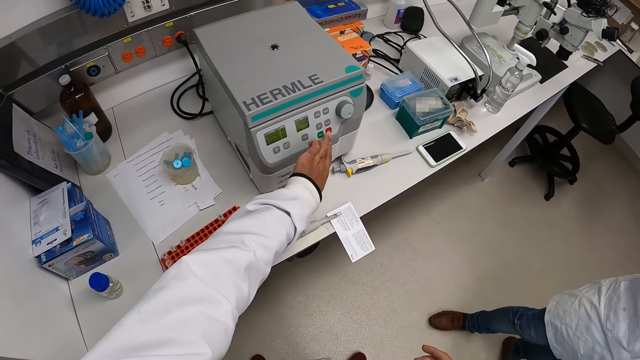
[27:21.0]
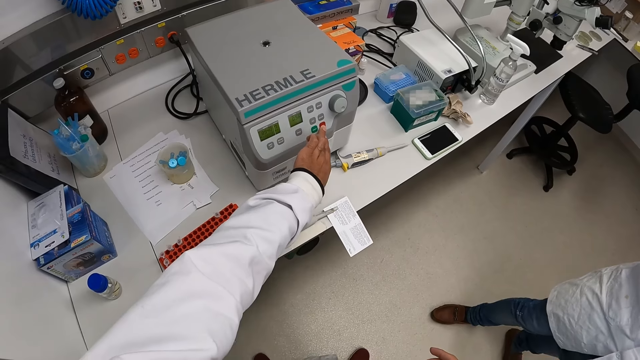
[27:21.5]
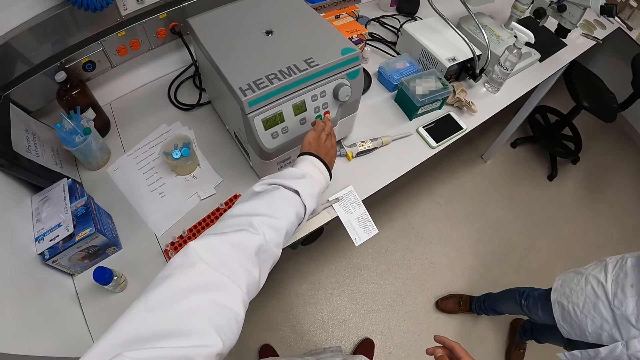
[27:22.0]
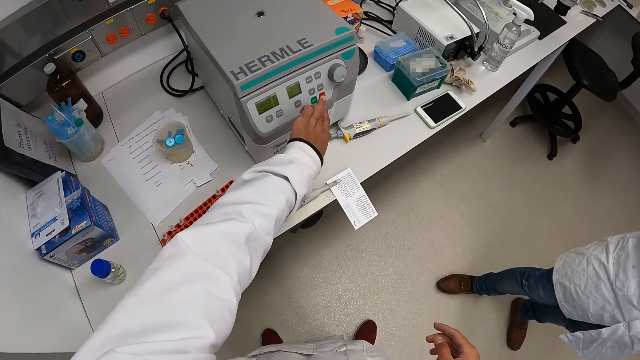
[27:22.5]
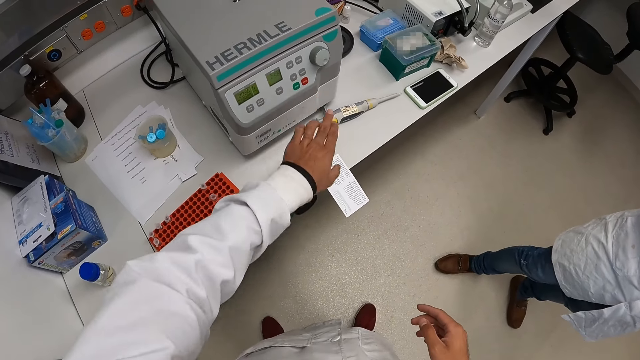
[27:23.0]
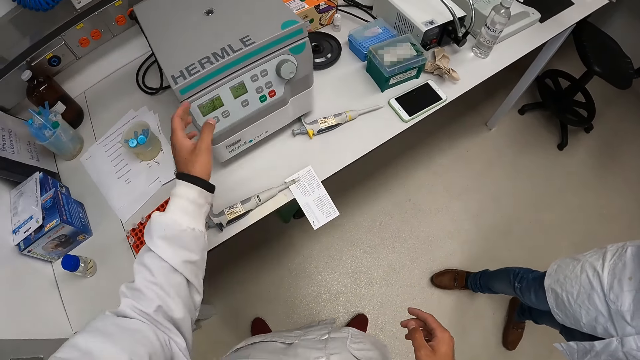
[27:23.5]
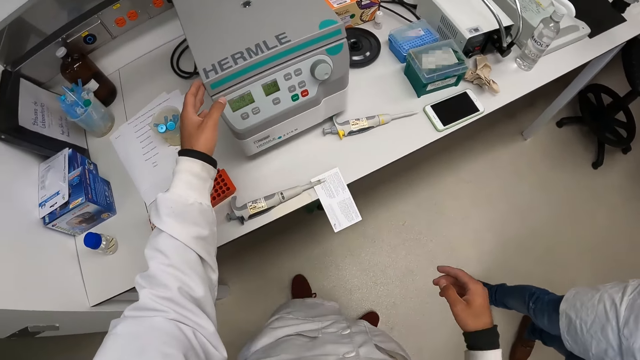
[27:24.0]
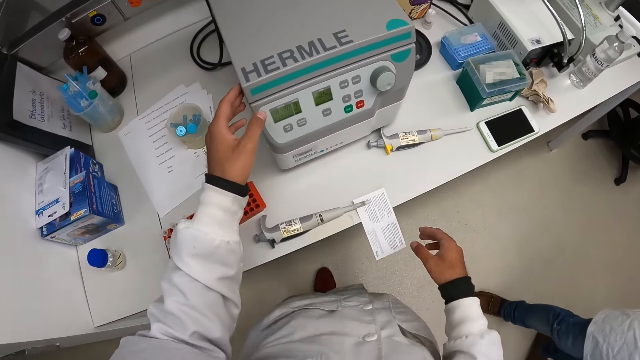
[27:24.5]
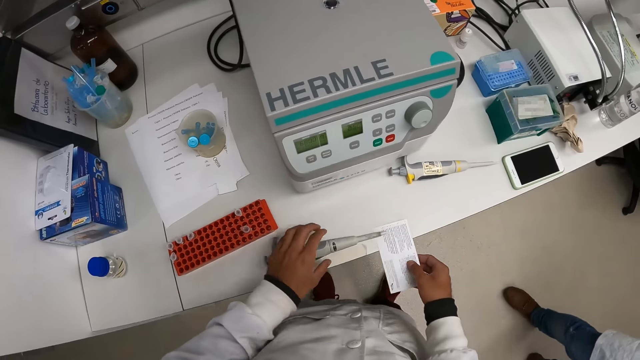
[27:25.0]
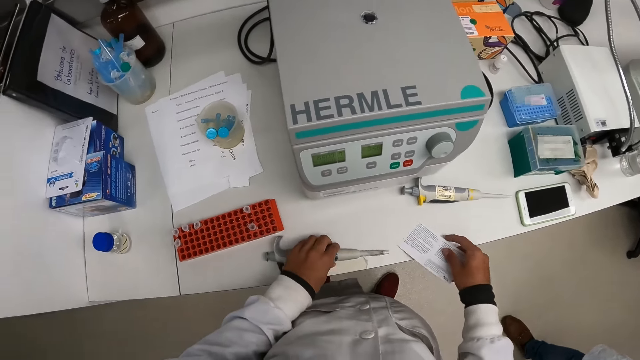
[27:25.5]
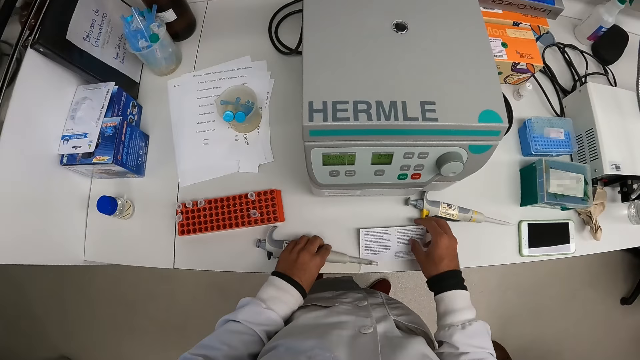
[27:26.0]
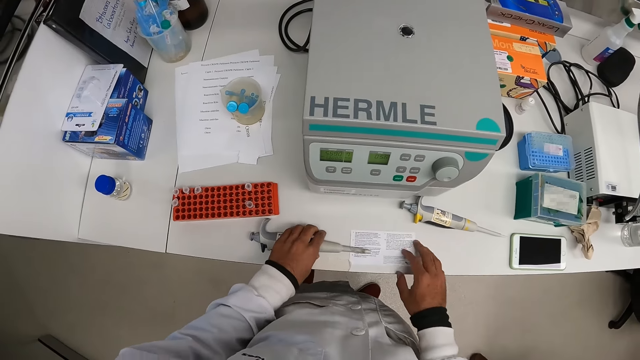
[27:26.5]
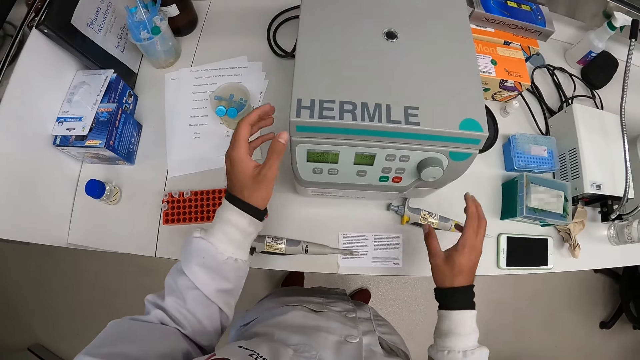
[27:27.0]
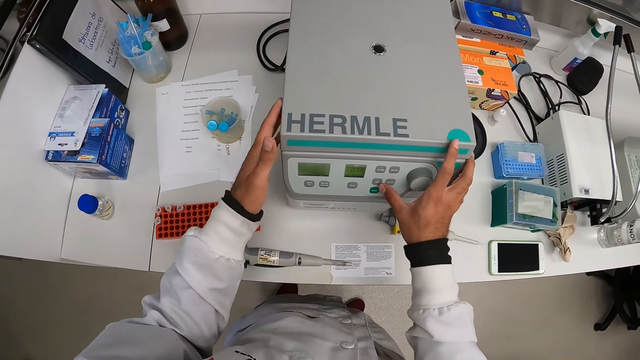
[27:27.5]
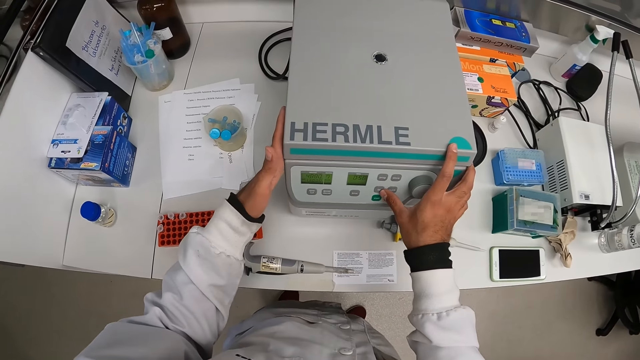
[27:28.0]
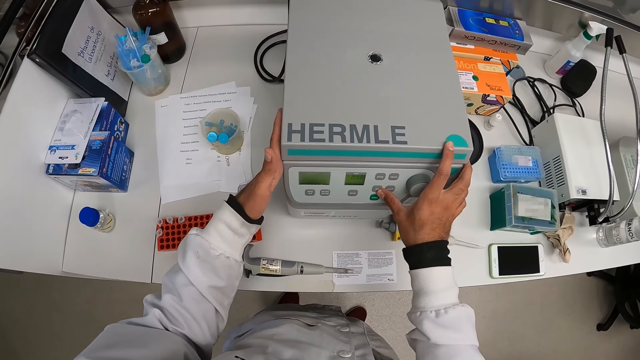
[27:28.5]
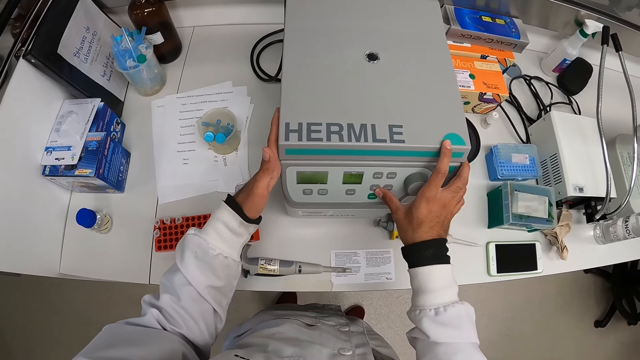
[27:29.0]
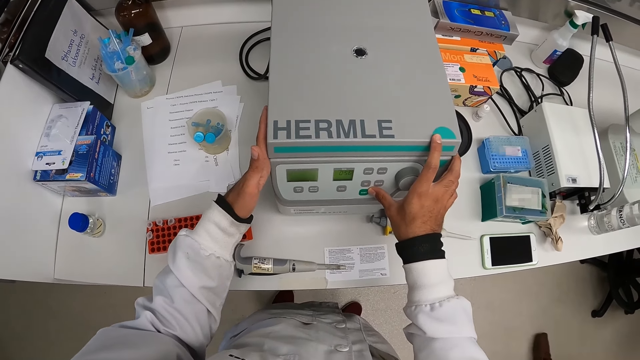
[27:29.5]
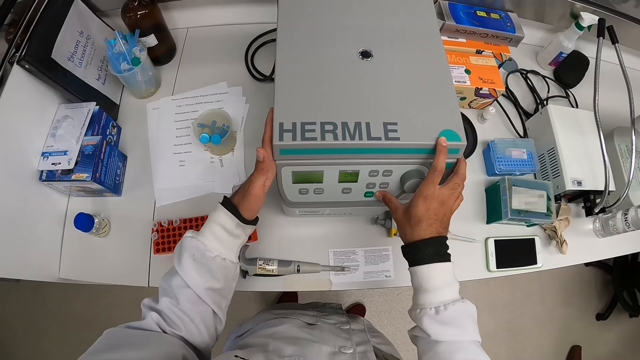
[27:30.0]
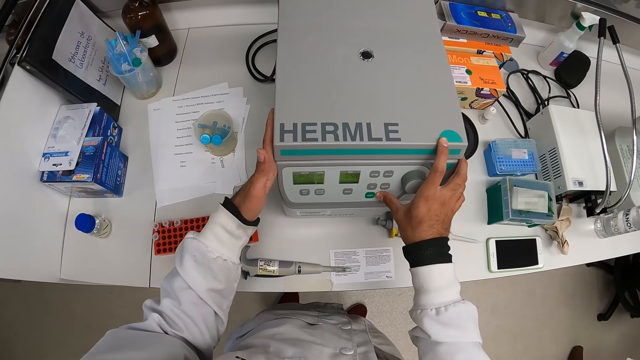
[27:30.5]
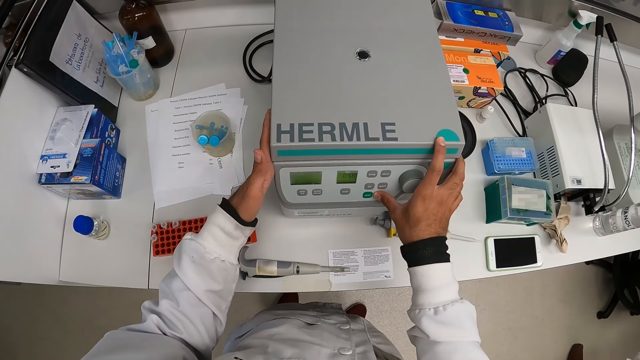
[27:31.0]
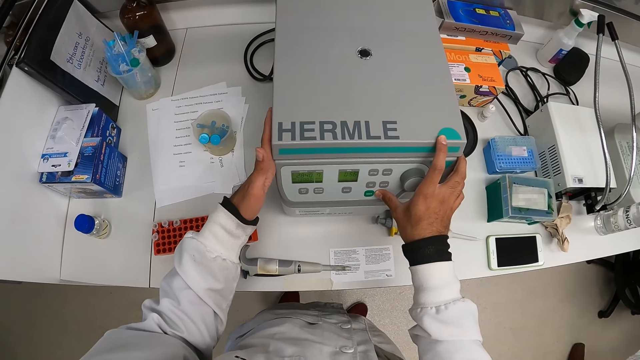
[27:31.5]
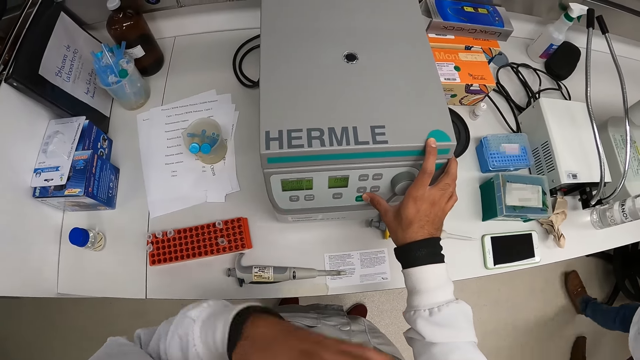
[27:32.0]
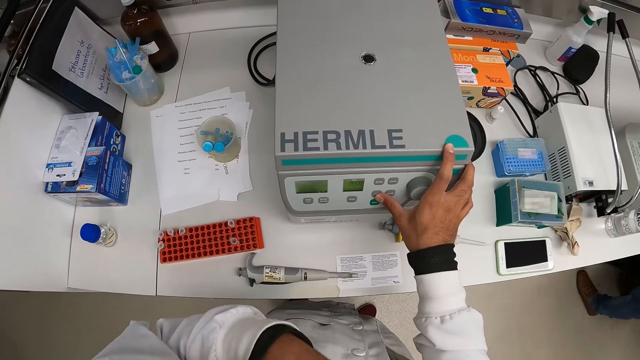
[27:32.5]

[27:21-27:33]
The camera wearer operates the centrifuge machine with his left hand. He adjusts a card on the laboratory table with his right hand. He adjusts a micropipette on the laboratory table with his left hand. He presses buttons on the Hermle centrifuge. He touches the centrifuge machine with his left hand. He operates the centrifuge machine with his right hand.

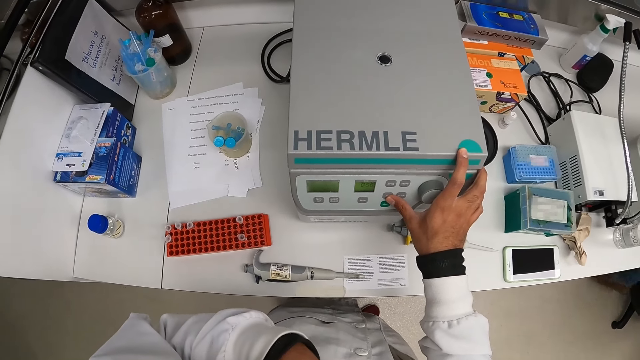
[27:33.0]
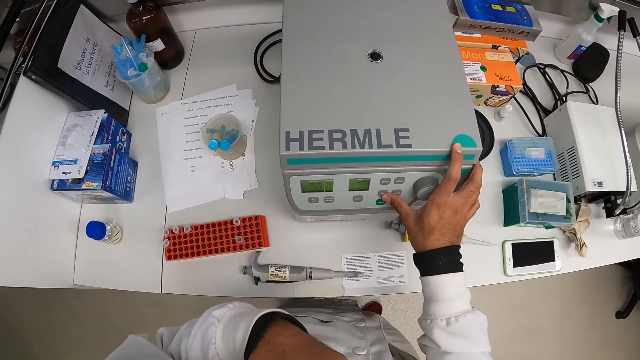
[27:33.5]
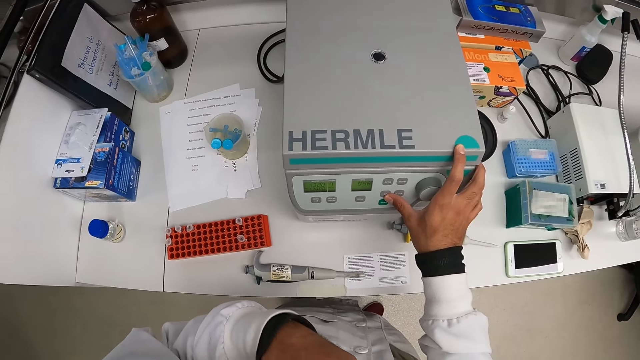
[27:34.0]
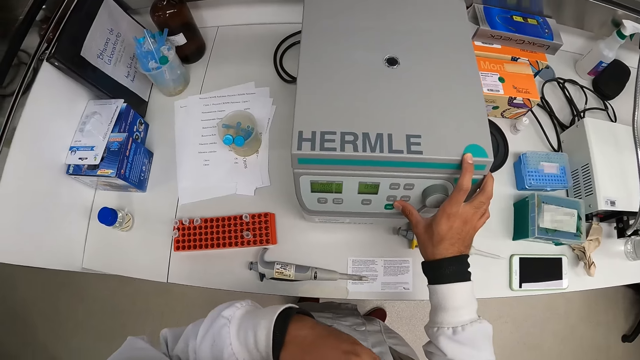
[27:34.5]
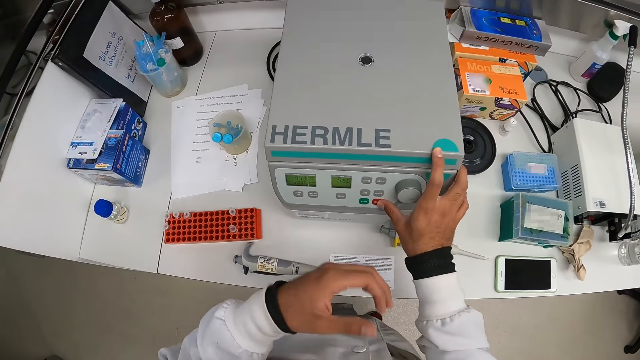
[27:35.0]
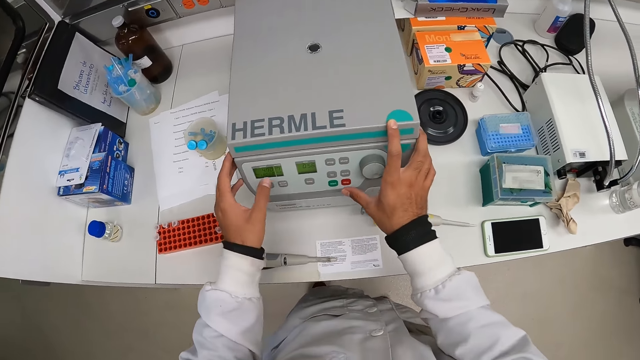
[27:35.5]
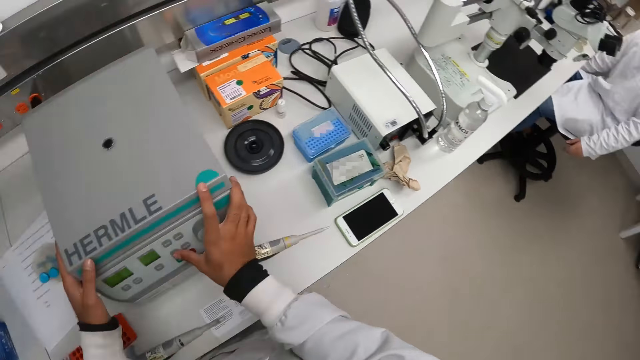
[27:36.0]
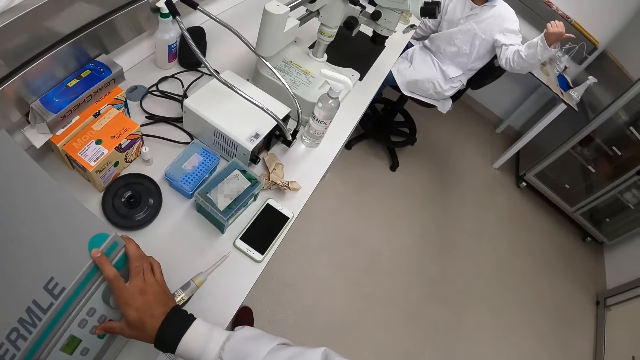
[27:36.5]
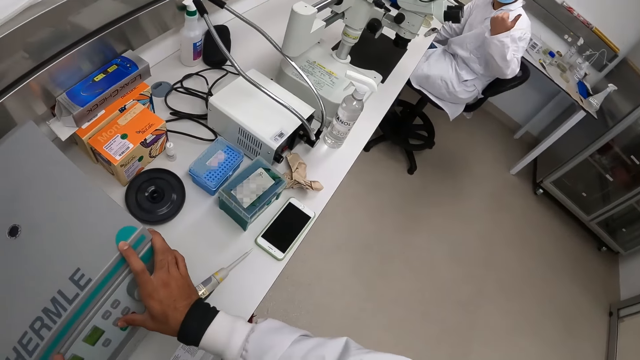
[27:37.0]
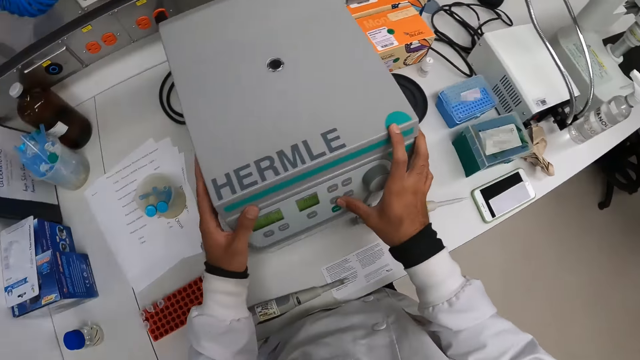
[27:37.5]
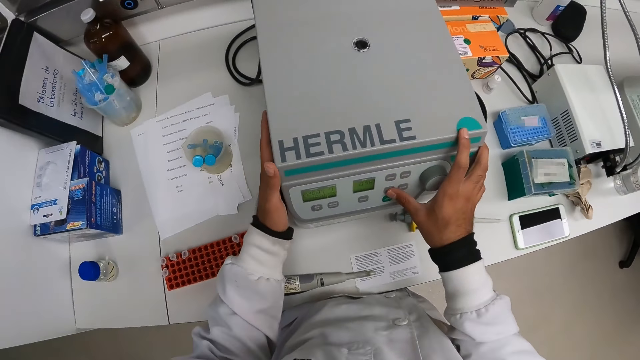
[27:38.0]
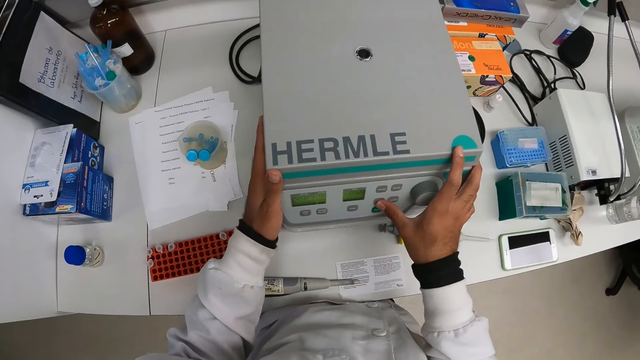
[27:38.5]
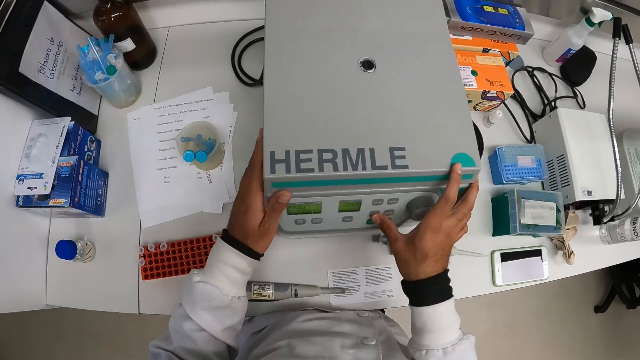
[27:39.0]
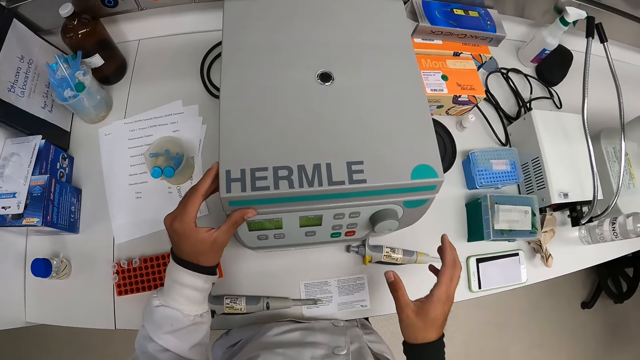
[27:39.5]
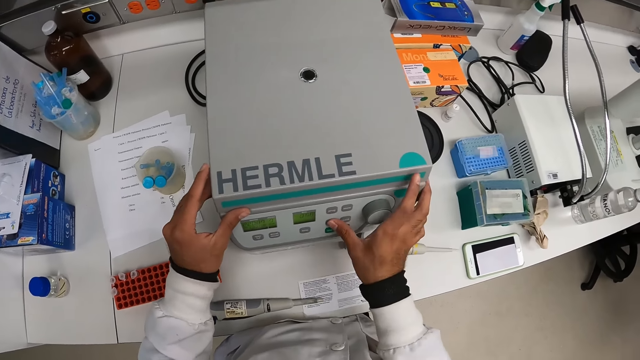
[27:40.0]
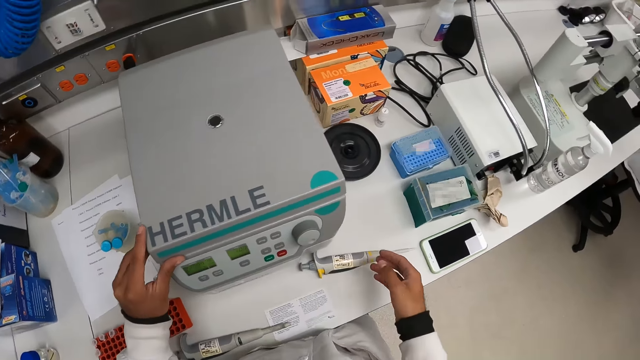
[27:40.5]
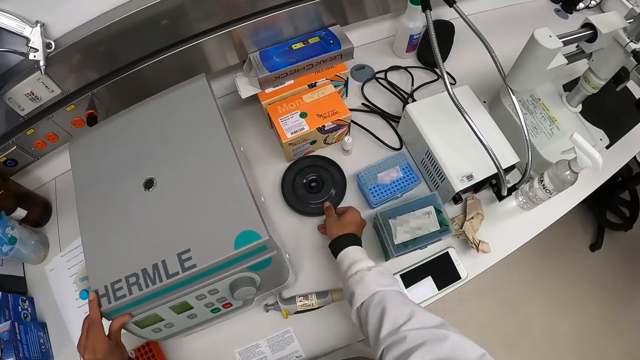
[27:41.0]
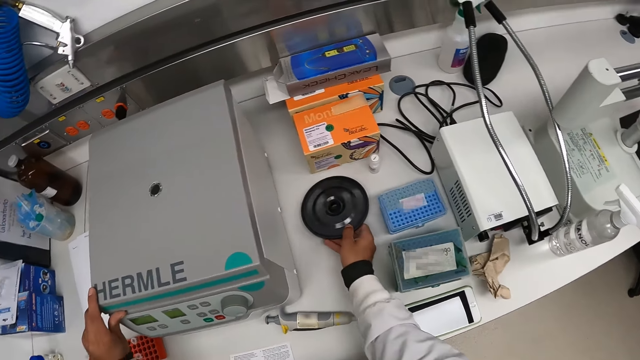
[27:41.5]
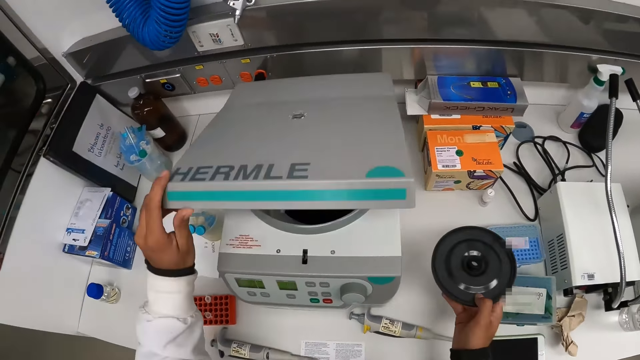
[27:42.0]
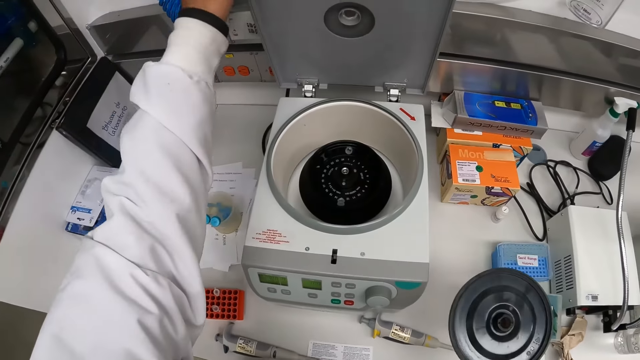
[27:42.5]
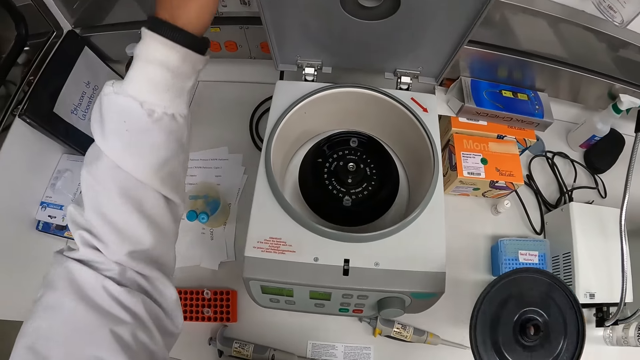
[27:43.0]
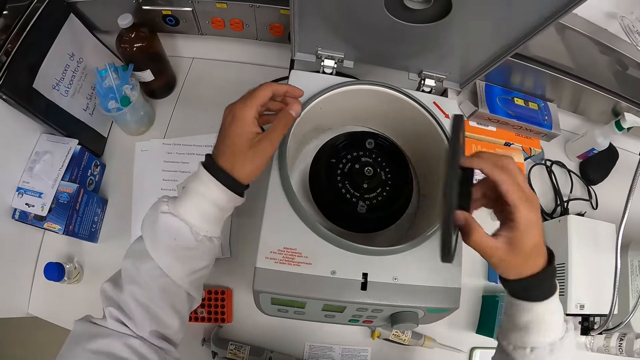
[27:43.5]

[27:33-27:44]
The camera wearer interacts with a man. The camera wearer picks up the centrifuge rotor cover from the laboratory table with his right hand. He opens the centrifuge machine with his left hand. He covers the Hermle centrifuge.
